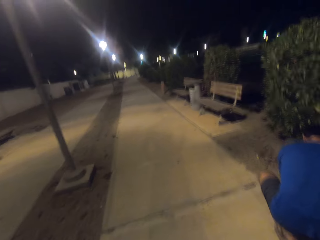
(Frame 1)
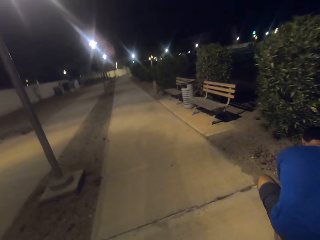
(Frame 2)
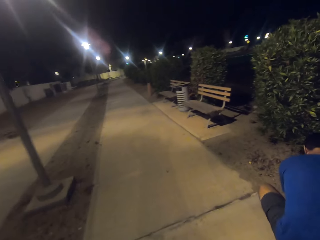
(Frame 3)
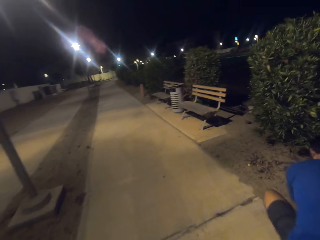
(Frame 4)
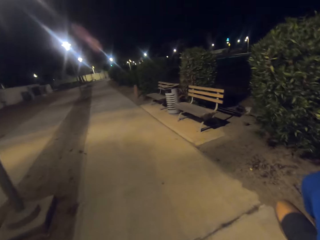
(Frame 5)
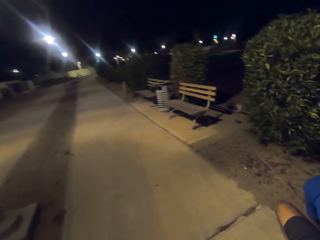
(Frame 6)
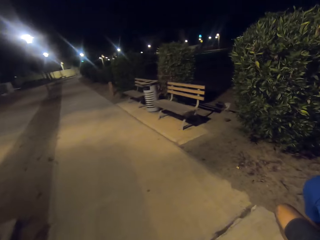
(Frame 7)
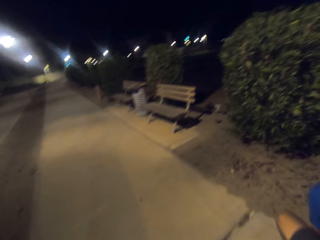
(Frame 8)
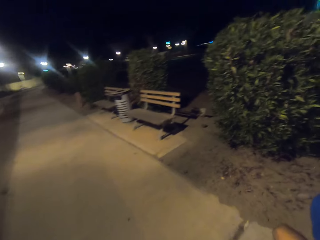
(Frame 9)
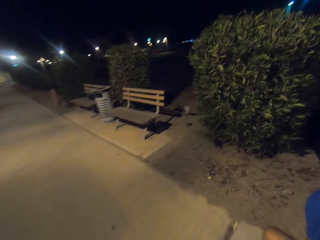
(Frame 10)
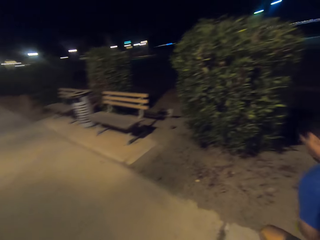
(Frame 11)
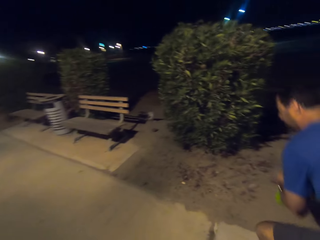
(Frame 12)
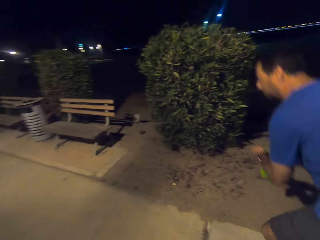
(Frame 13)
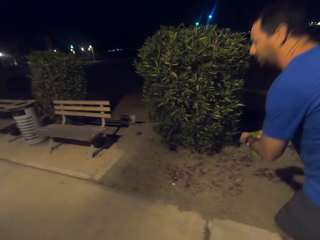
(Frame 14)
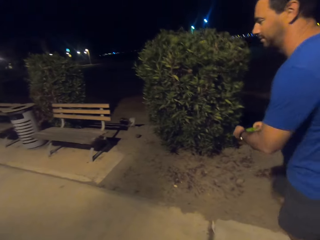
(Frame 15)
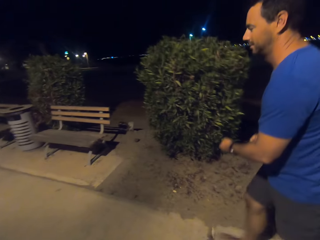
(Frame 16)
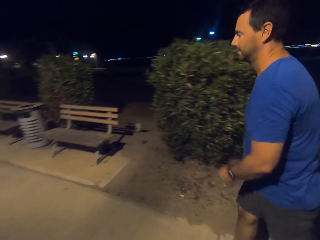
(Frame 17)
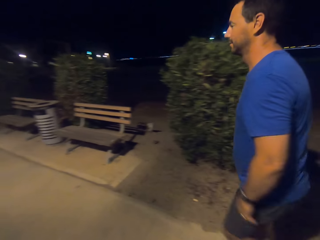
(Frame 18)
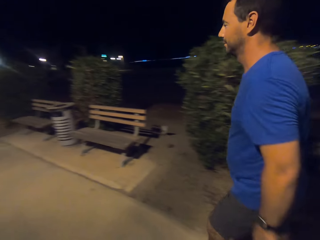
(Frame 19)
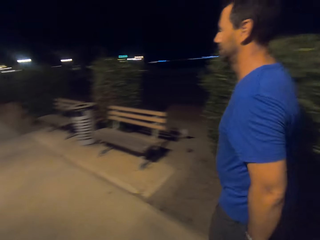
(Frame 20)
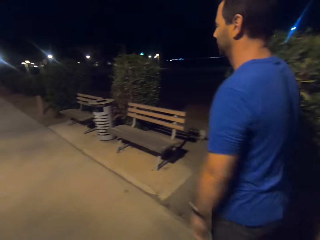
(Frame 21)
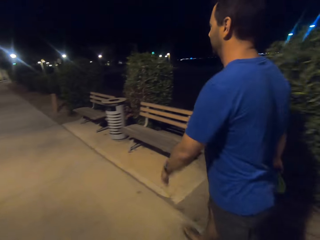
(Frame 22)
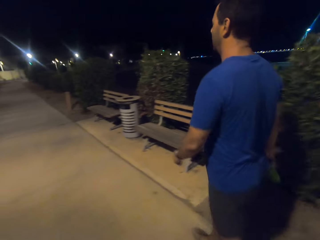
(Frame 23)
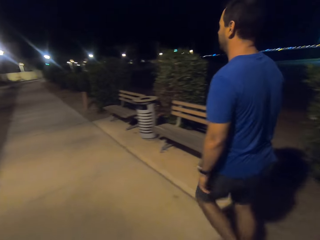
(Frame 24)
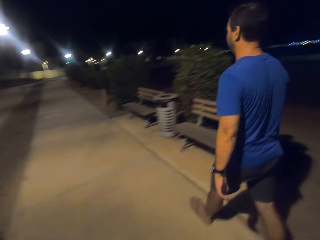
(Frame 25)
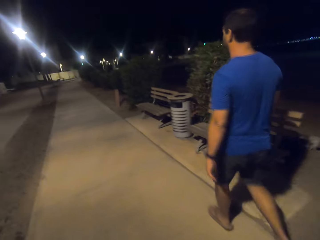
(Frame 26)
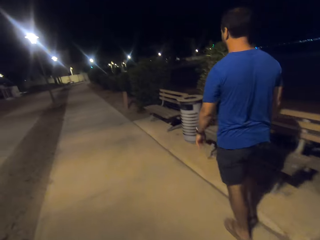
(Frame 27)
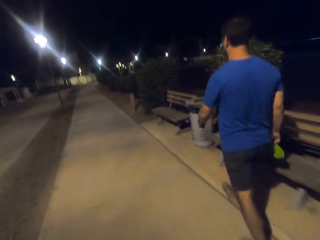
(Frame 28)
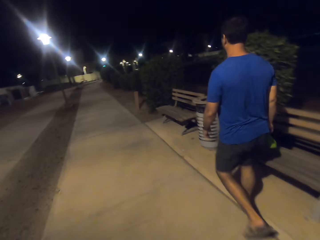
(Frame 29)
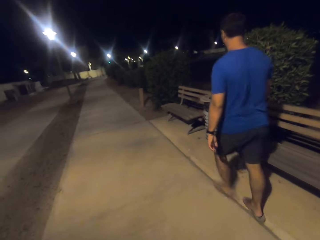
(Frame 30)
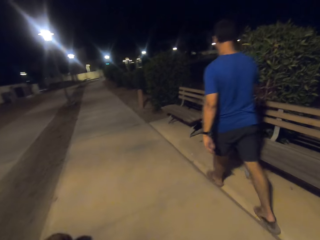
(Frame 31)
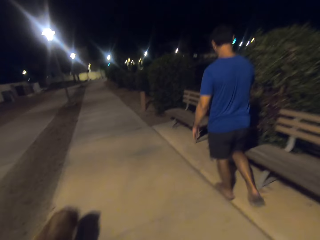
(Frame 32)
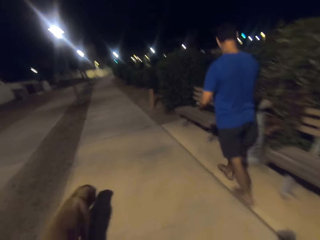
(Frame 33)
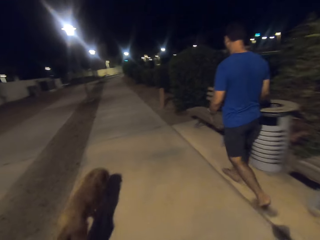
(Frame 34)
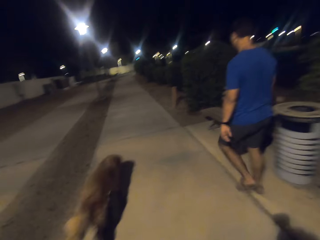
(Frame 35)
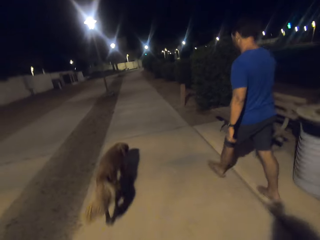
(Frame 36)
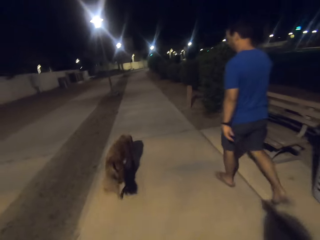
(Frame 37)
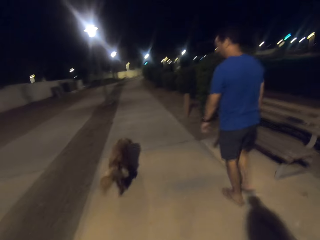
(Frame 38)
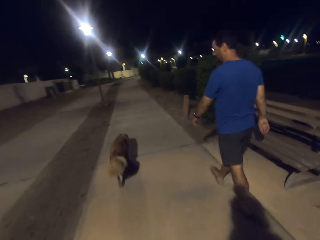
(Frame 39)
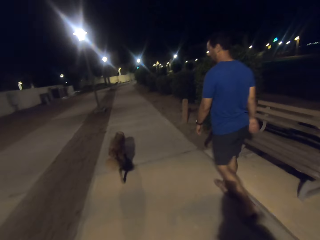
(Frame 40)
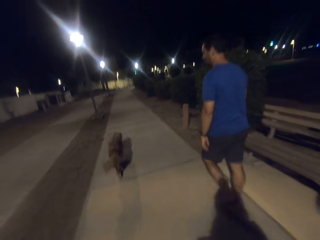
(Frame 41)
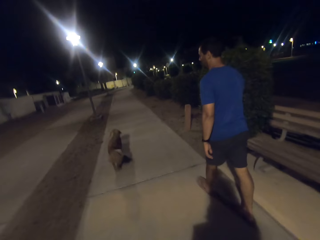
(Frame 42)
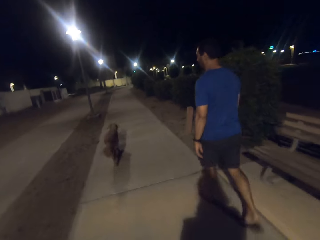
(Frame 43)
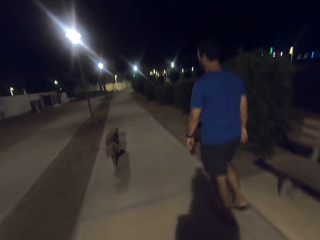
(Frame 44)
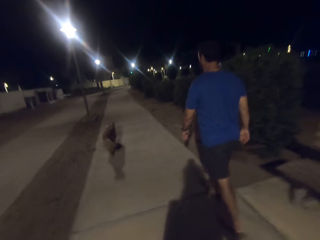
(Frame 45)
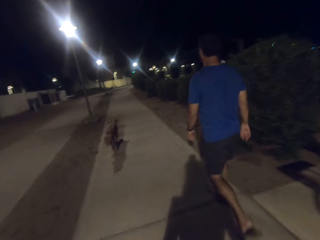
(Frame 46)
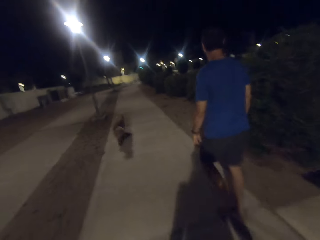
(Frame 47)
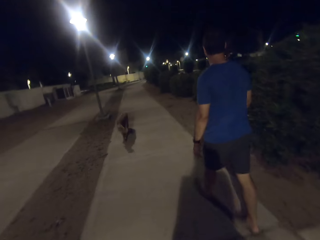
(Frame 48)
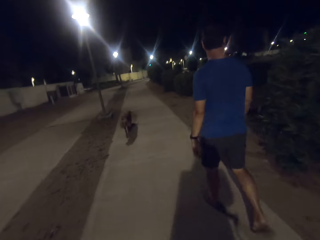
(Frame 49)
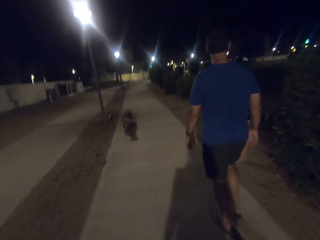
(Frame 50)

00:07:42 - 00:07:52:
A man picks up the dog poop. The camera wearer looks around the park. The man walks around the park and throws a bag in a trashcan. The camera wearer walks around the park.

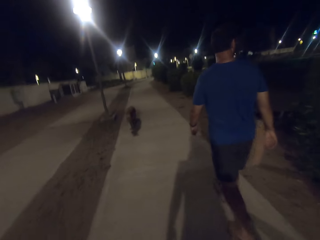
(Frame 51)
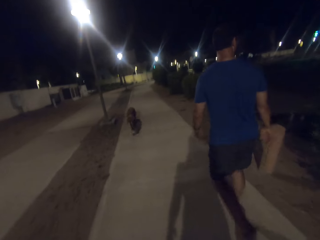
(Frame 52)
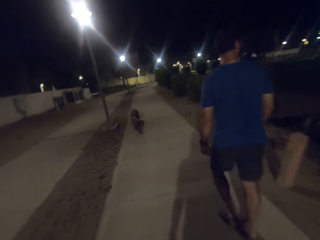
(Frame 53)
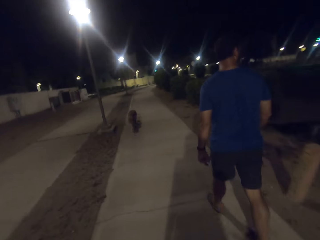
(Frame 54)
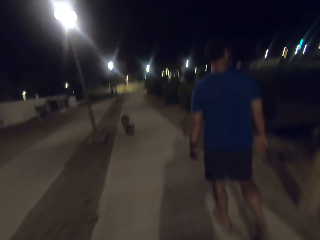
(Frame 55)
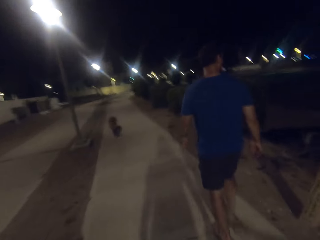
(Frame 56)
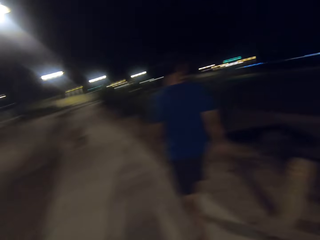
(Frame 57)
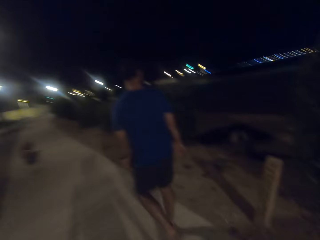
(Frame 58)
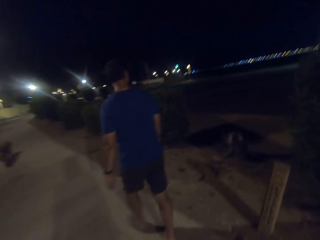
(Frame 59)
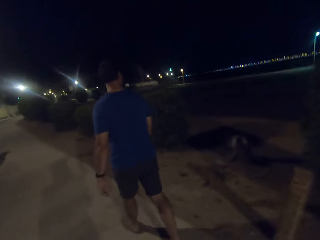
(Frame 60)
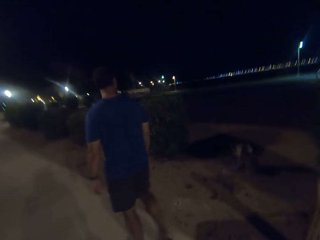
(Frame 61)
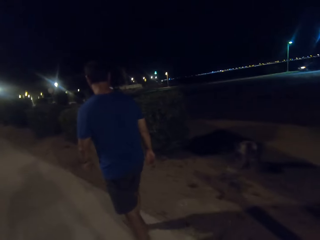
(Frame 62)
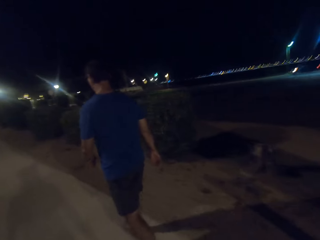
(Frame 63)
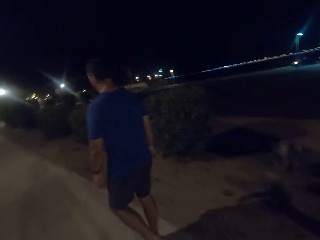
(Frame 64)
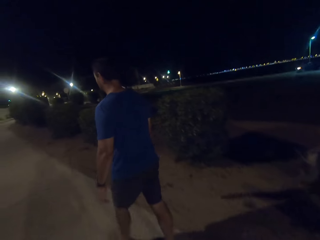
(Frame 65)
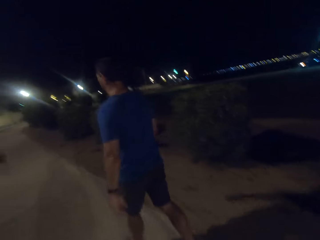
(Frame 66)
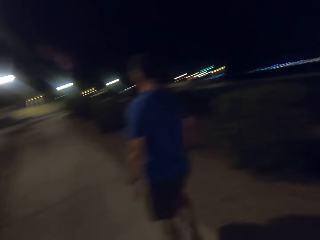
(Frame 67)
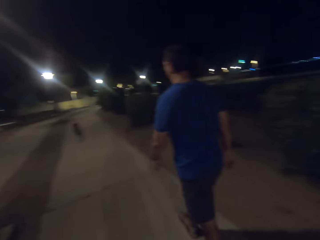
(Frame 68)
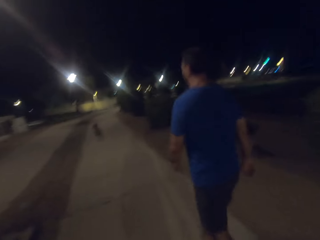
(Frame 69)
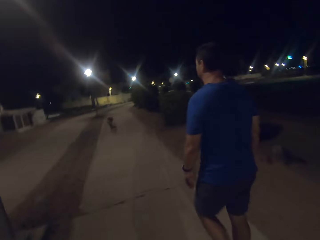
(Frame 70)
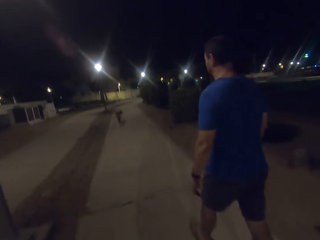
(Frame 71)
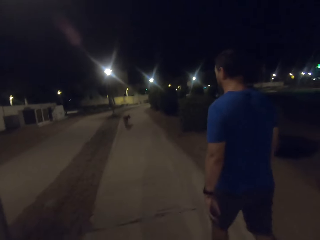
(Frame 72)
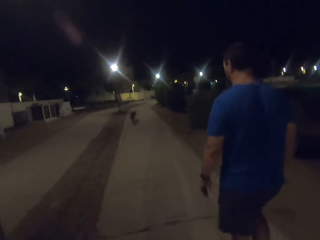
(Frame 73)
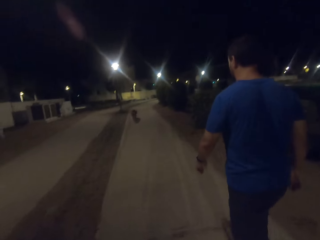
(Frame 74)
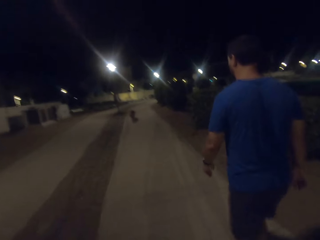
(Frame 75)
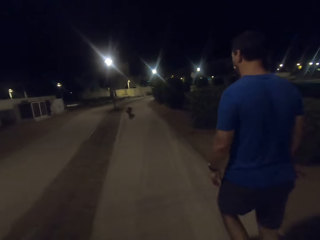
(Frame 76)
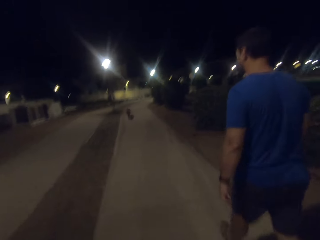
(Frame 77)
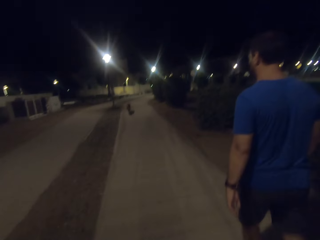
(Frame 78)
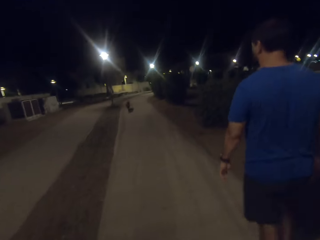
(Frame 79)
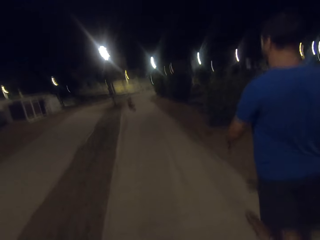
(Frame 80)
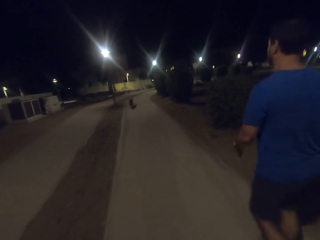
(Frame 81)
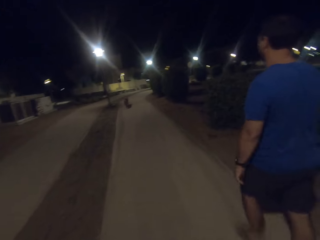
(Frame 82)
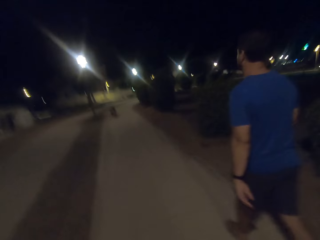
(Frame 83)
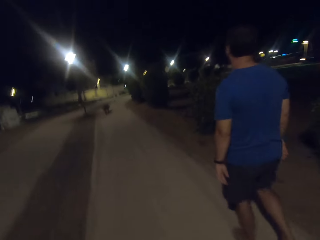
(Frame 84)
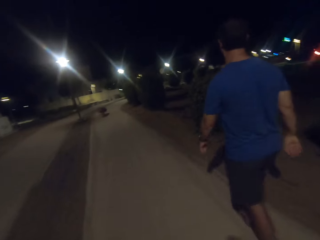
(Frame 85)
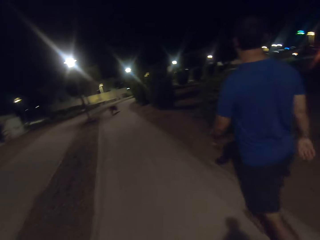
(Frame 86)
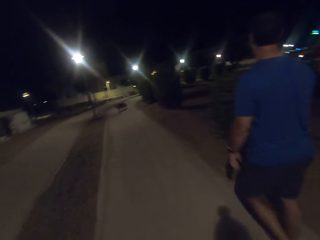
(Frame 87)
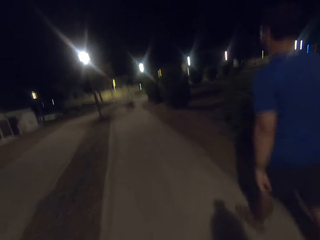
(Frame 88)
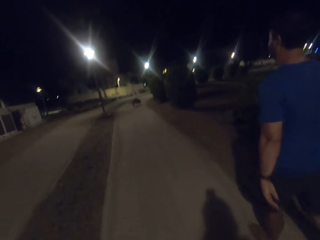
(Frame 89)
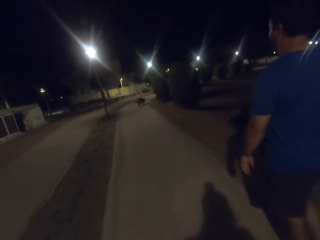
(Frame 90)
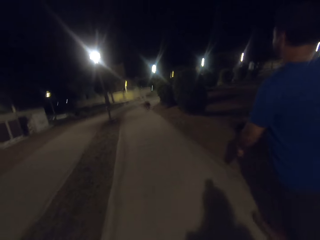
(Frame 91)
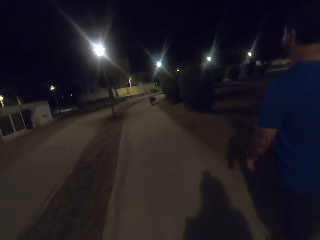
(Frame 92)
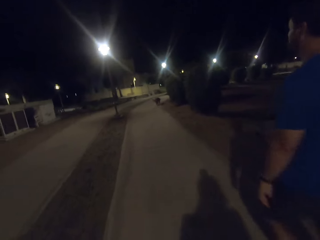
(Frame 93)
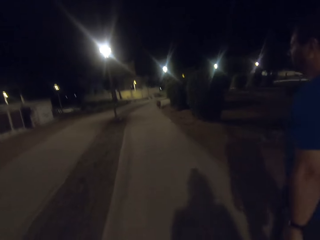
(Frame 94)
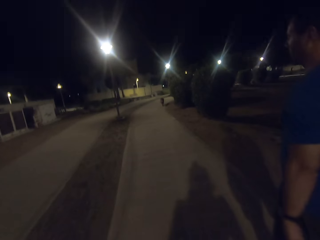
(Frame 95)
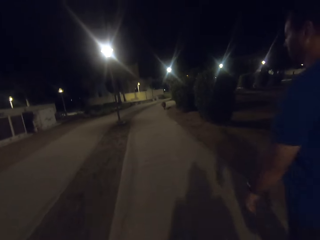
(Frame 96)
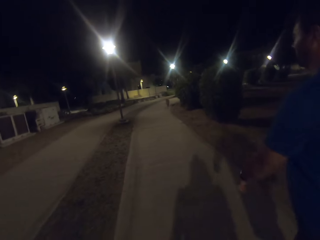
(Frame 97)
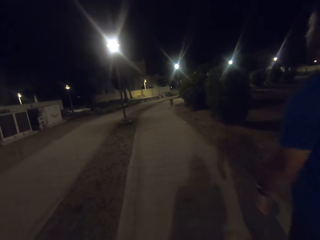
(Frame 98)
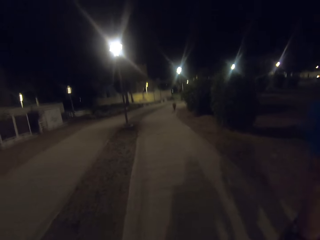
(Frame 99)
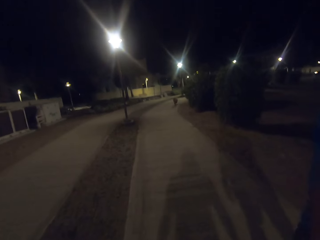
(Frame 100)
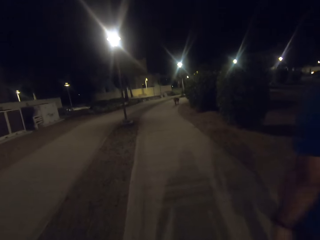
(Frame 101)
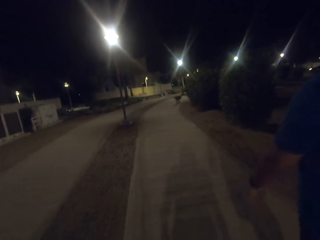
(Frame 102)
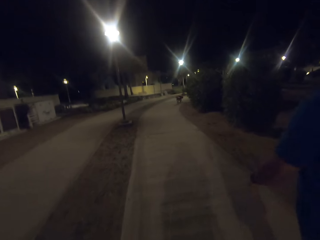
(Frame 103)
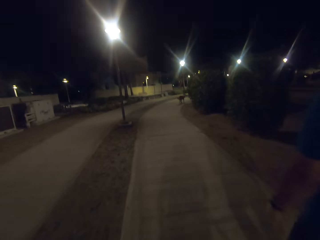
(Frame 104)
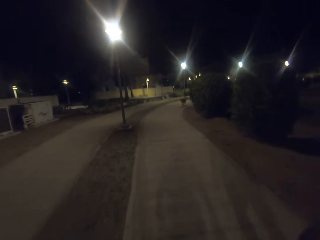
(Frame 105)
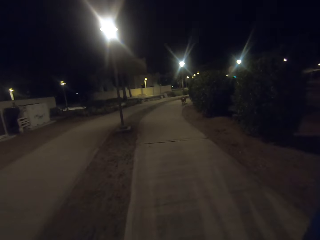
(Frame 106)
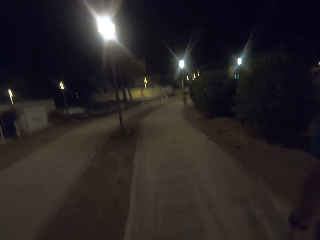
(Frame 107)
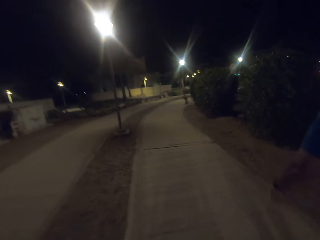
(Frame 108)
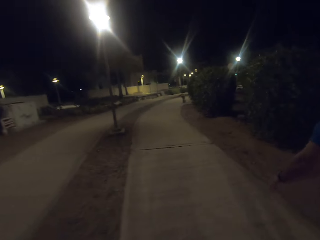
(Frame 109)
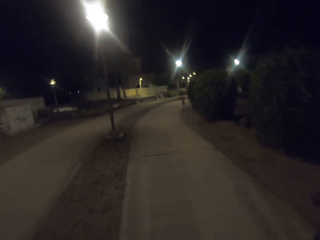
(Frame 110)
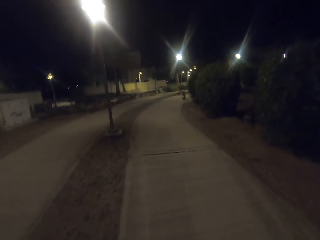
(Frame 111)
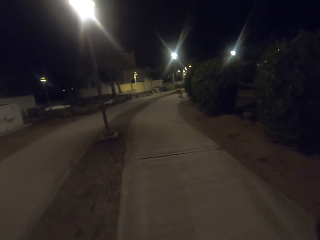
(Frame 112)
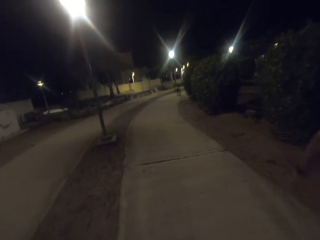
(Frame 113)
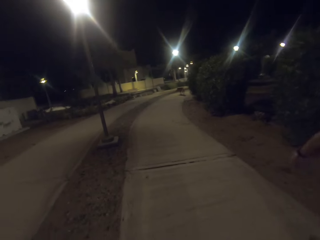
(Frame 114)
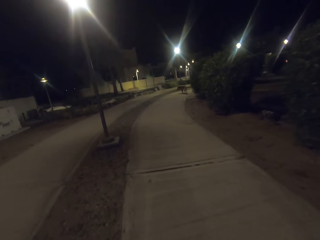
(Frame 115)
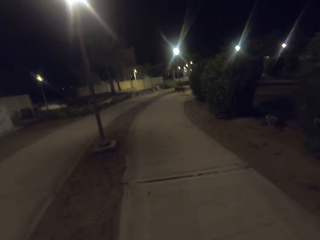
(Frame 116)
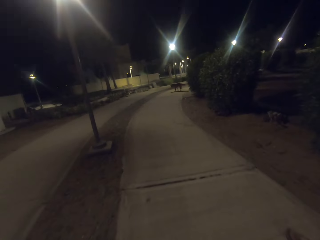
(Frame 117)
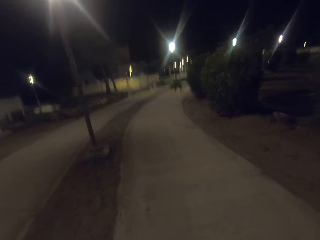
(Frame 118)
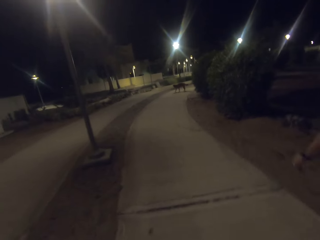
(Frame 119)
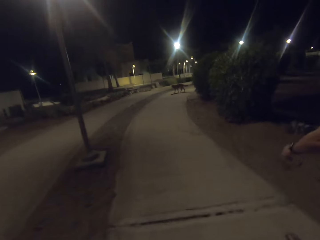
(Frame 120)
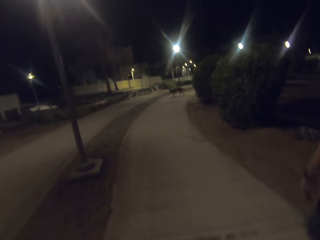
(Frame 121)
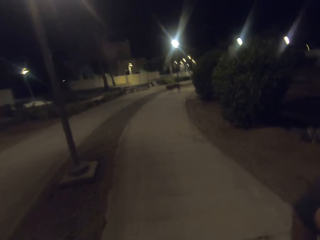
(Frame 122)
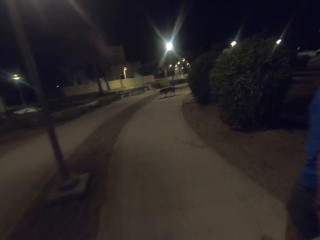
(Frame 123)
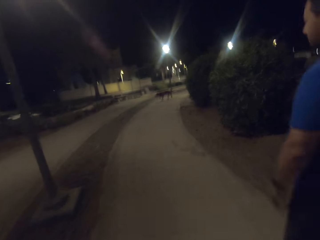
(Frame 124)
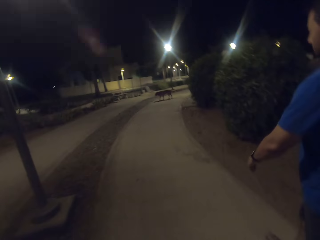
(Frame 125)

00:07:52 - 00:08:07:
A person walks on the walkway. The camera wearer talks to the person. They walk around the park.
